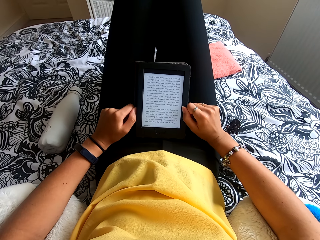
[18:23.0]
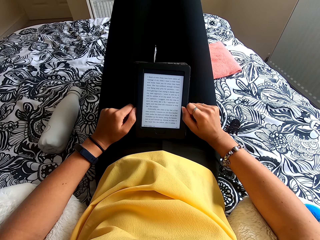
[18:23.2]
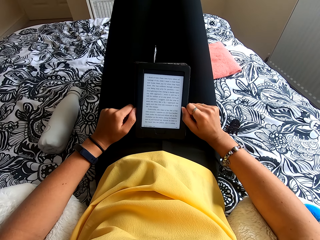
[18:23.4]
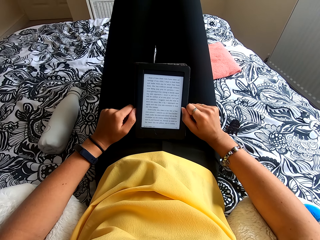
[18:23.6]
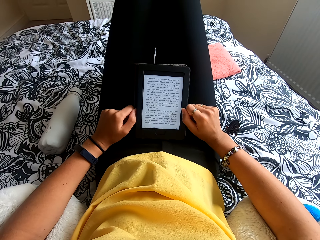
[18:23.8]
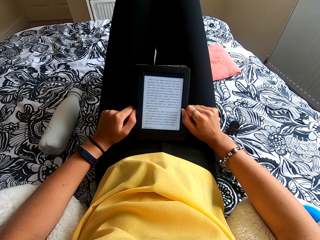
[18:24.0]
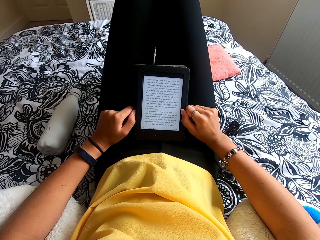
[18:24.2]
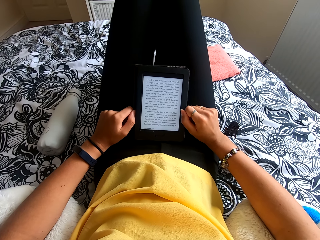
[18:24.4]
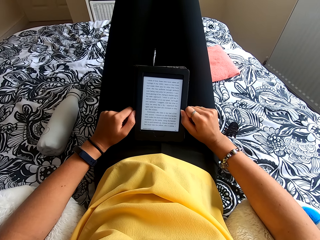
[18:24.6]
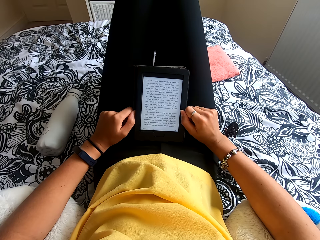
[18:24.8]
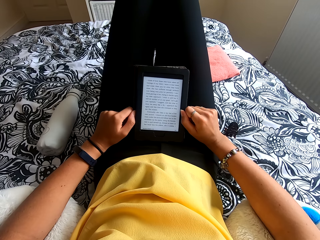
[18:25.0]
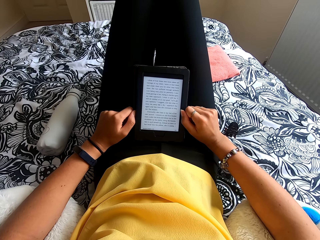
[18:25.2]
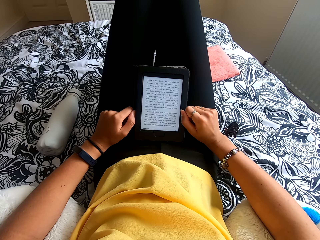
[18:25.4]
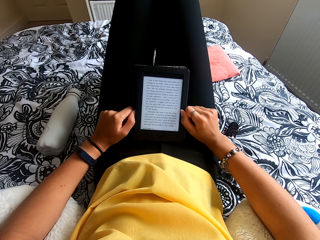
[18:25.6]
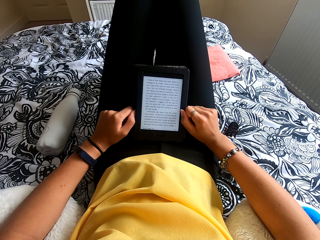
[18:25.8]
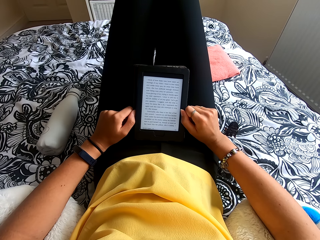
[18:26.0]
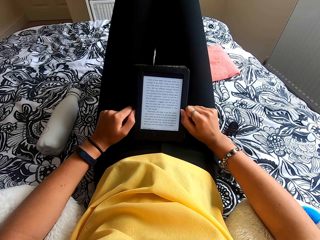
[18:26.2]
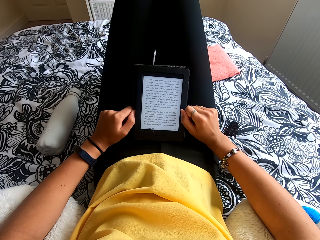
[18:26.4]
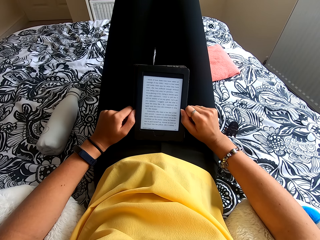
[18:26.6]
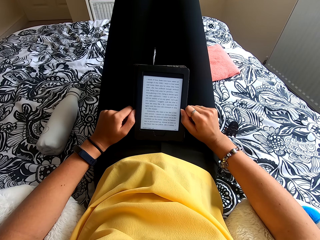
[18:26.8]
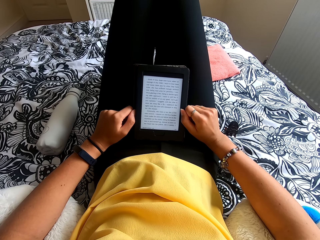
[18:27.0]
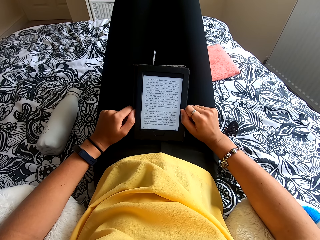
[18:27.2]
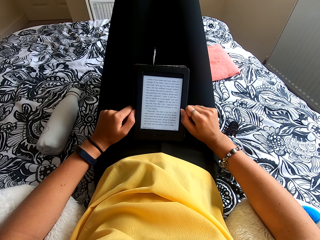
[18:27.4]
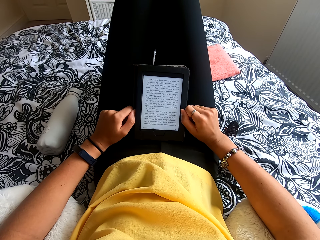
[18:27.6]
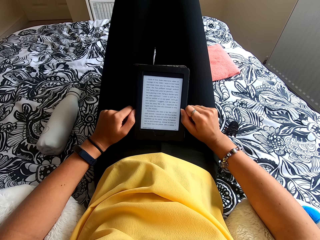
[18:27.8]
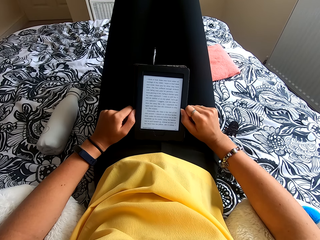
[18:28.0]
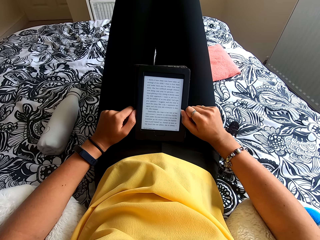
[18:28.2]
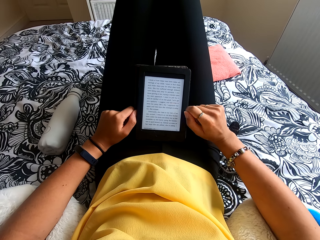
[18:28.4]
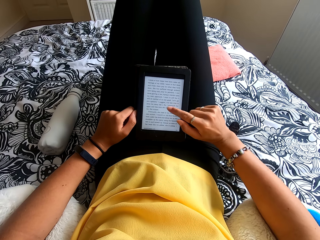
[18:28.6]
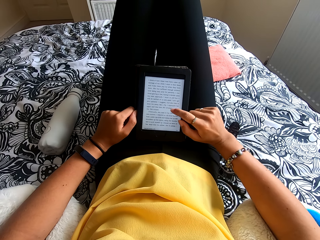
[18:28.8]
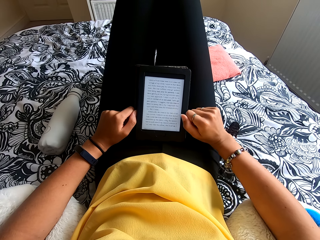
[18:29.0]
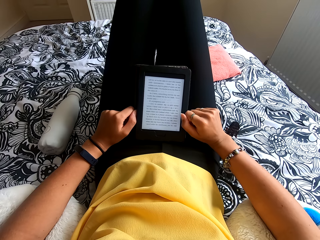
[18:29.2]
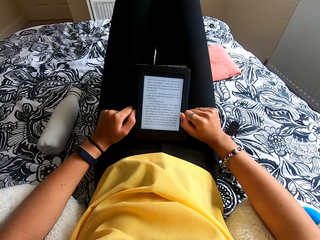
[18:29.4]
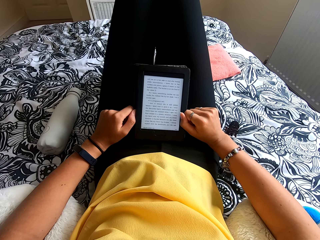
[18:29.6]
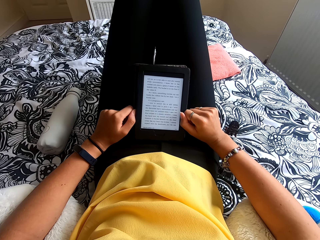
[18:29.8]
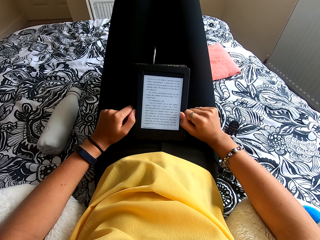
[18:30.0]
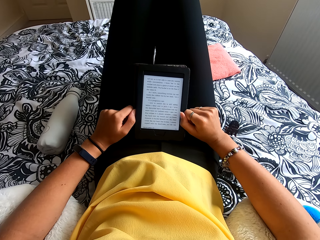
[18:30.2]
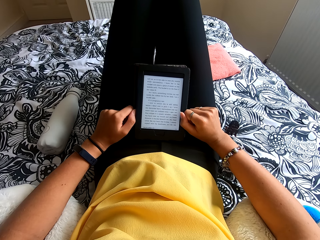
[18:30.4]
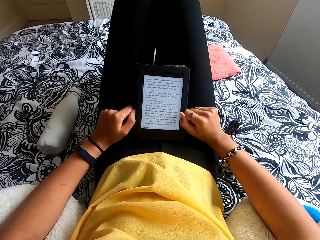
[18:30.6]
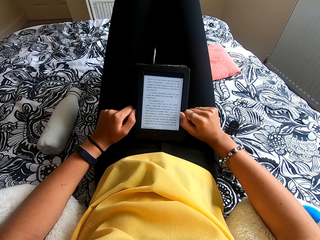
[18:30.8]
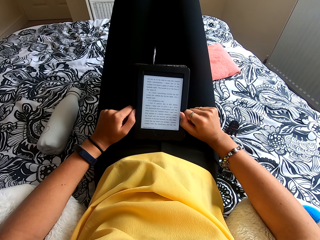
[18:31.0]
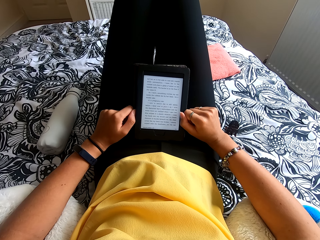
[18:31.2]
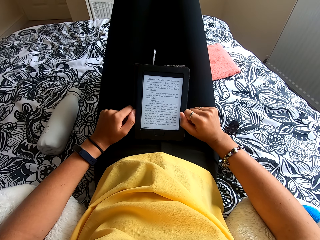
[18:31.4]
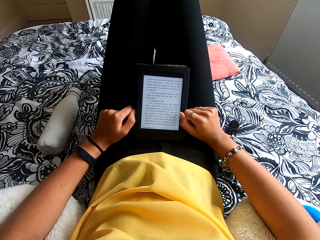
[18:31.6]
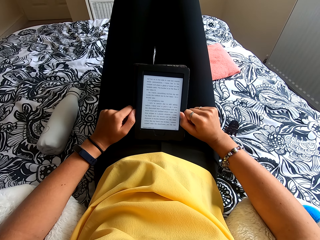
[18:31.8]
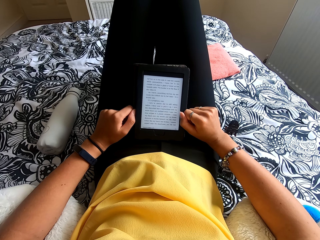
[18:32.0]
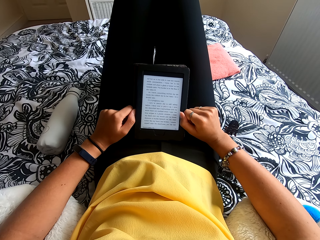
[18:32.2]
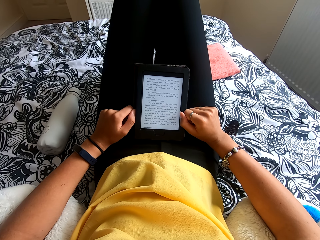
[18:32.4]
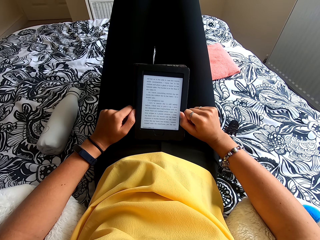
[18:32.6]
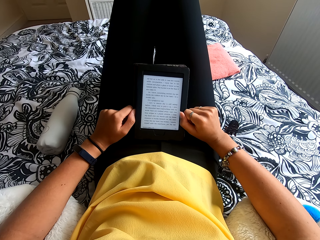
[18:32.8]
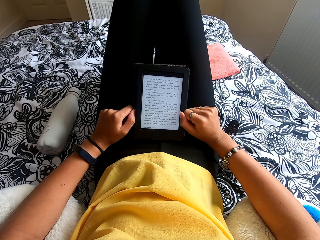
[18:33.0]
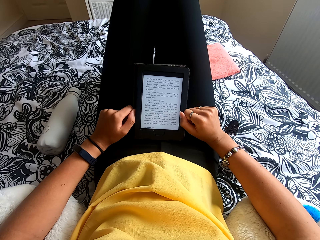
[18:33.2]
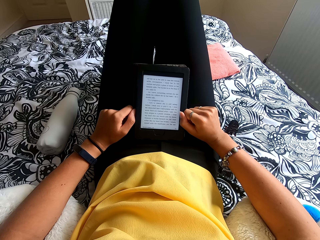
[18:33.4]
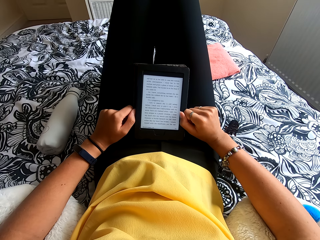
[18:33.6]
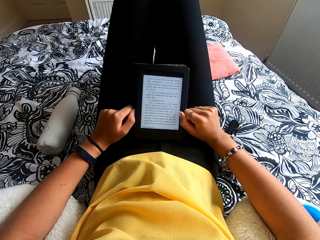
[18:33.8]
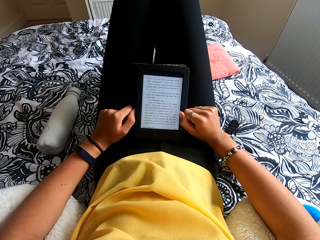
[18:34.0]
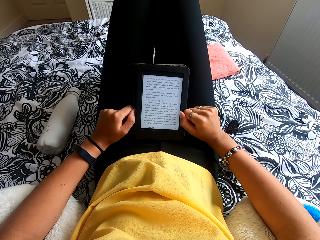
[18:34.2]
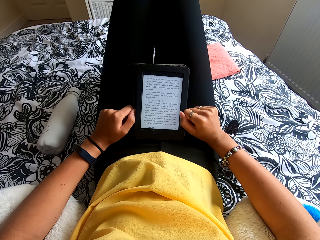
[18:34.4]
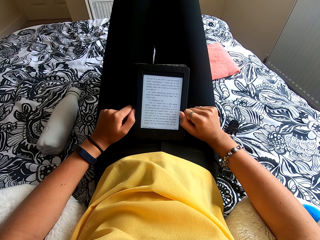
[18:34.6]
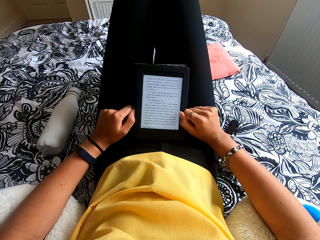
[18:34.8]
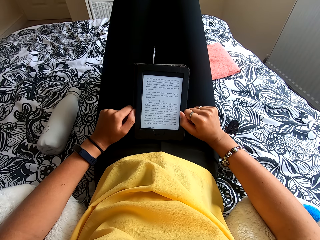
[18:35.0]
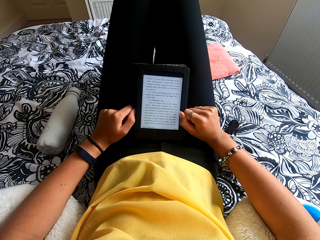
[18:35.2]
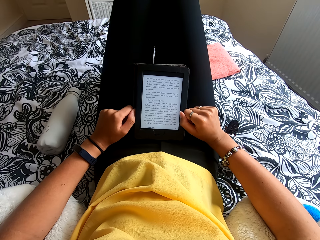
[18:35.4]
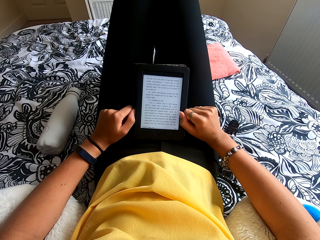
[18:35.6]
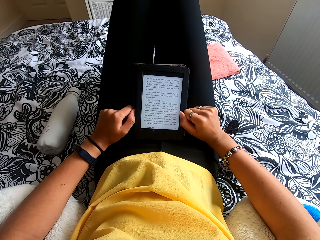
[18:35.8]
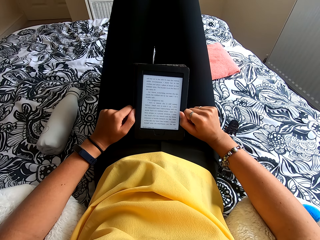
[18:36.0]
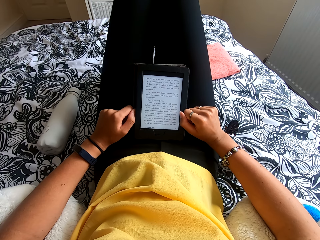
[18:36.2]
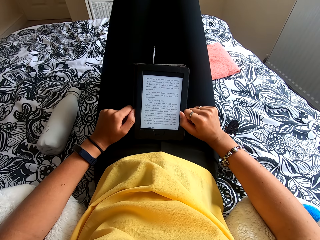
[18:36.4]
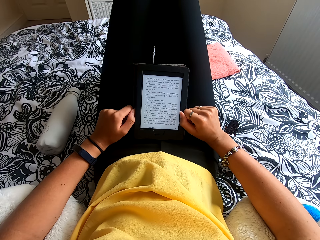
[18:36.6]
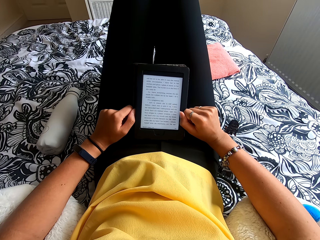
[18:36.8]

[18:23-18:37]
The camera wearer reads the ebook reader or tablet. They touch the tablet screen and remove the hand from the tablet. They read the ebook reader.

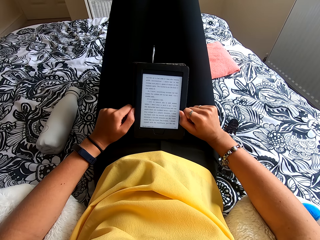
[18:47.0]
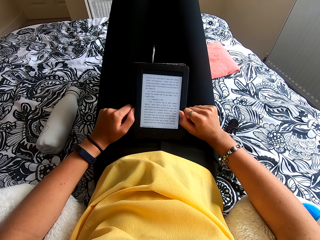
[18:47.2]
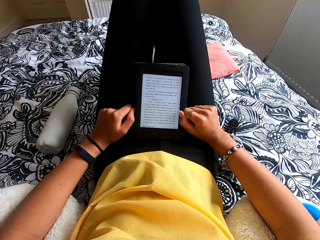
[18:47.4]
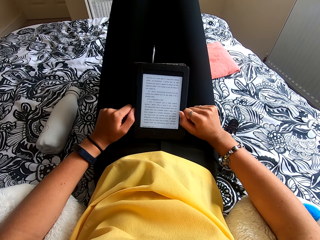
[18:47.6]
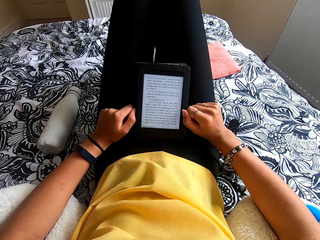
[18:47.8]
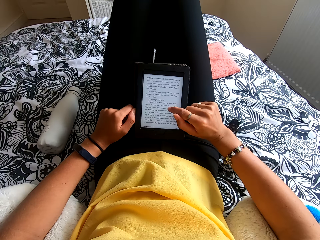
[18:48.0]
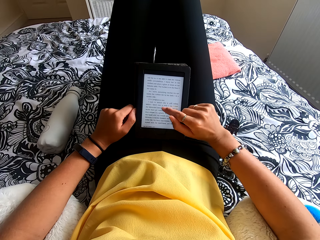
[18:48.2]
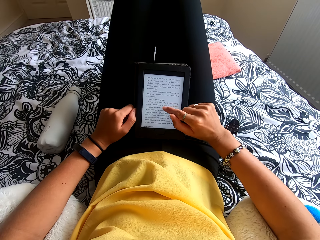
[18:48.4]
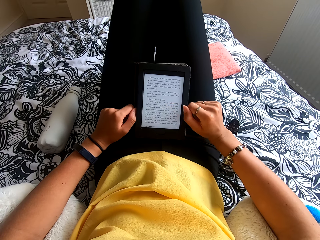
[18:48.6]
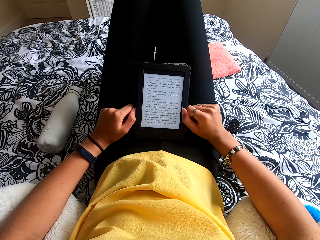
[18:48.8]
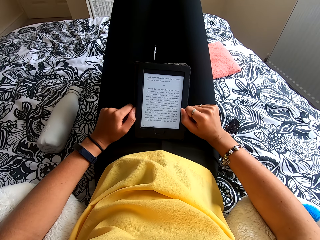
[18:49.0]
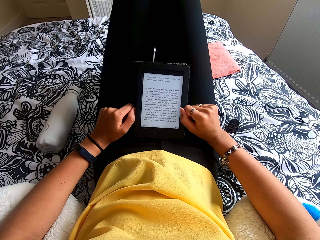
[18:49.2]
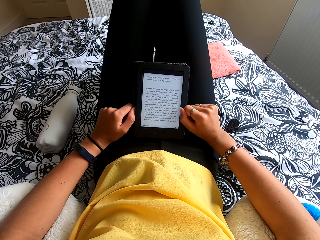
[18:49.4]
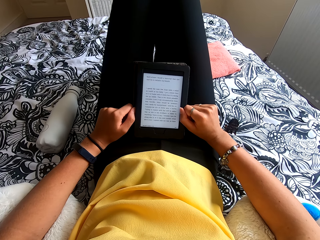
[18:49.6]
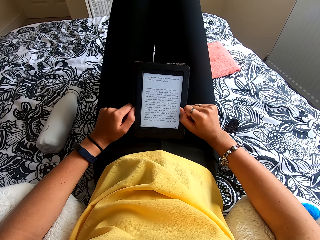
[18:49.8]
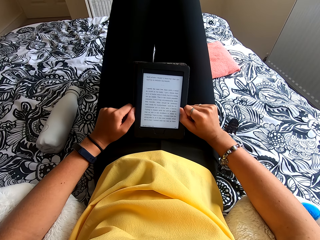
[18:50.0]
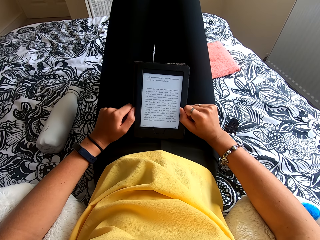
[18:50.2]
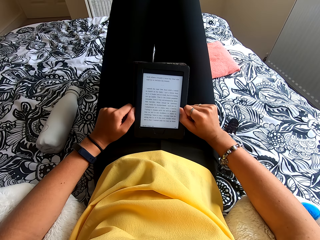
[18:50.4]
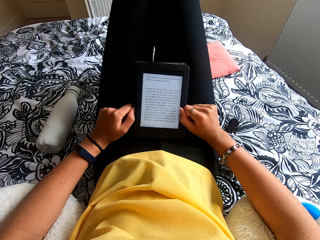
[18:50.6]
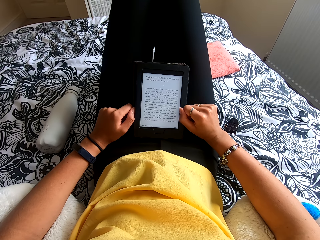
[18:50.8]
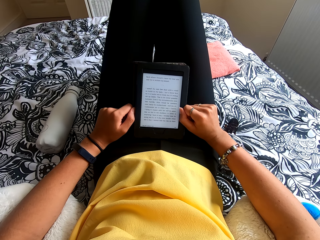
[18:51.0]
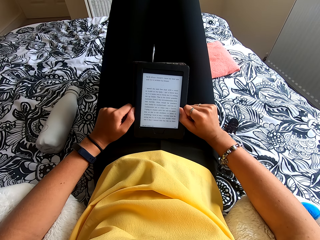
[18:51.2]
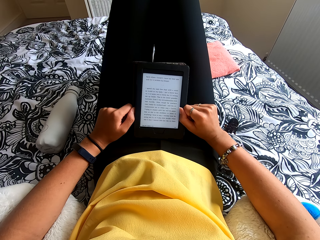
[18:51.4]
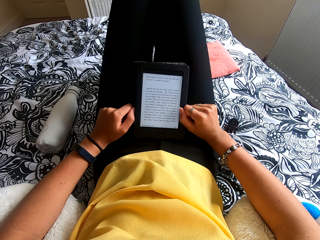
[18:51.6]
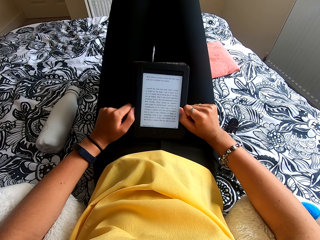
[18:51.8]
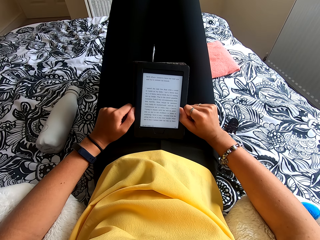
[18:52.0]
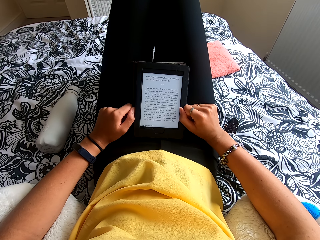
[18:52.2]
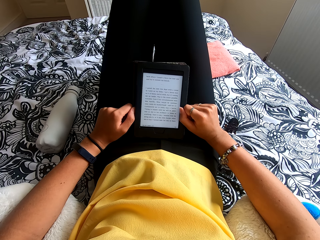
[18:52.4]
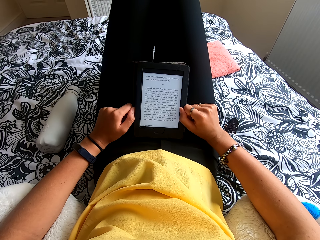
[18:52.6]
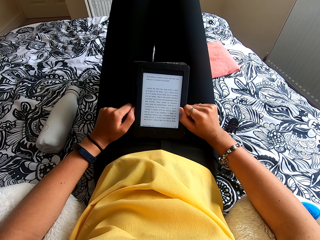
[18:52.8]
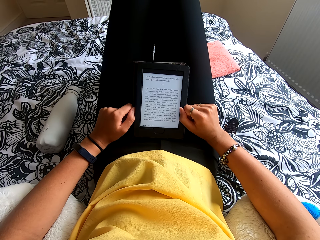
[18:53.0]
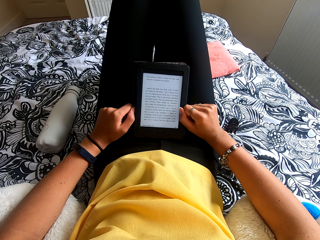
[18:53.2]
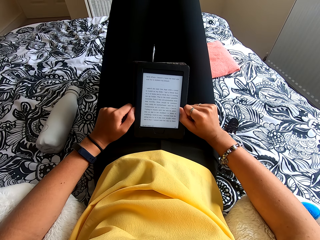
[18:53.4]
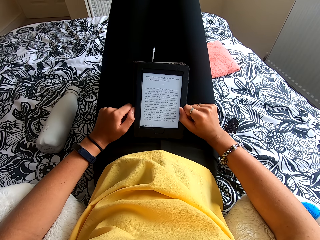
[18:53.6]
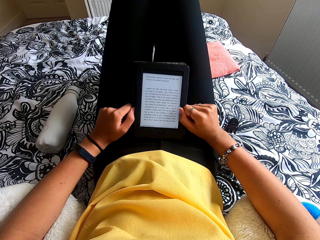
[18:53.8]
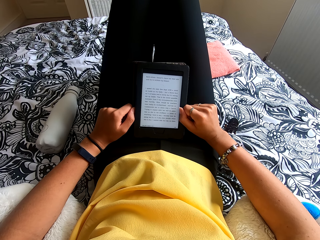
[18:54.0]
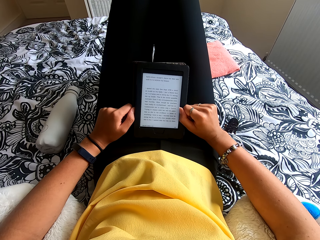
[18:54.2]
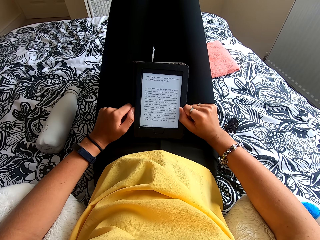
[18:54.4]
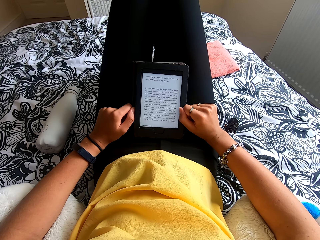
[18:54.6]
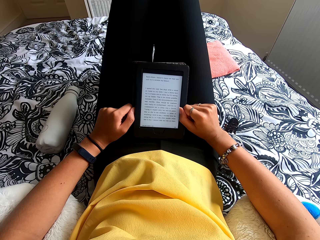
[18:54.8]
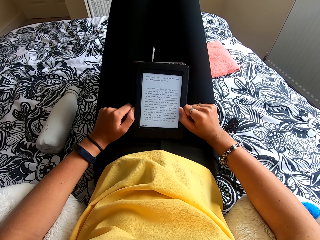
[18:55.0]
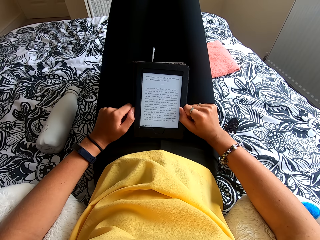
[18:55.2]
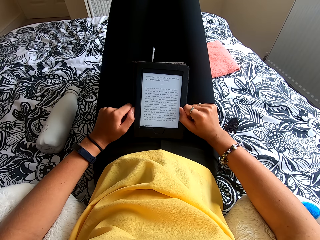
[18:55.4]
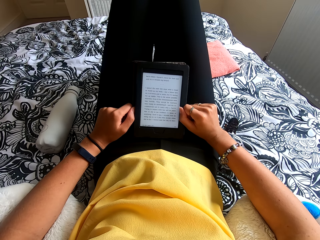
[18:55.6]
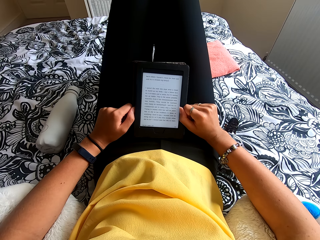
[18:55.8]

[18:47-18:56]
The camera wearer touches the tablet or ebook reader screen and removes the hand from the tablet. They read the ebook reader.
